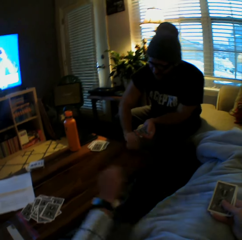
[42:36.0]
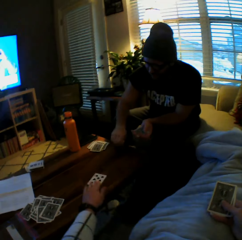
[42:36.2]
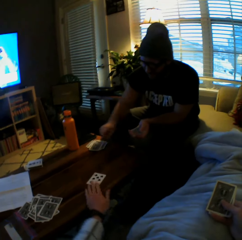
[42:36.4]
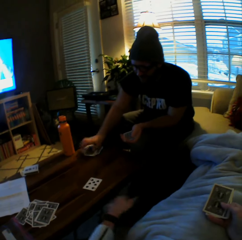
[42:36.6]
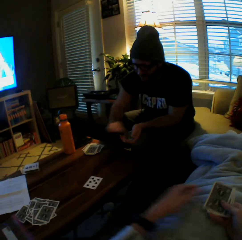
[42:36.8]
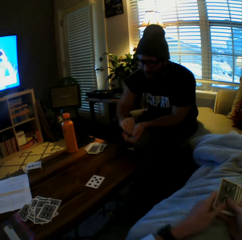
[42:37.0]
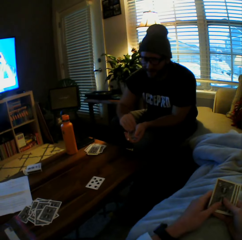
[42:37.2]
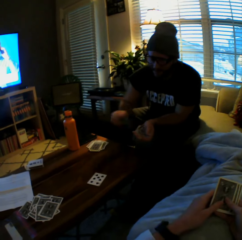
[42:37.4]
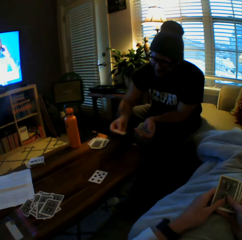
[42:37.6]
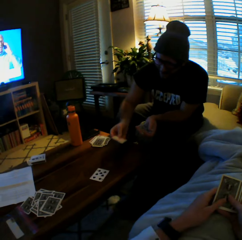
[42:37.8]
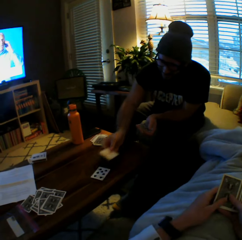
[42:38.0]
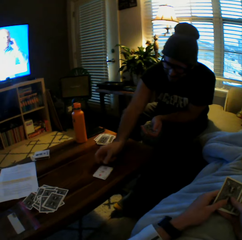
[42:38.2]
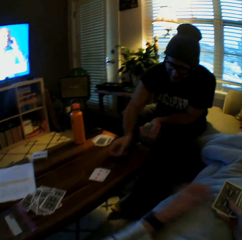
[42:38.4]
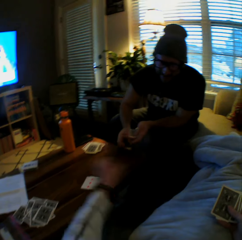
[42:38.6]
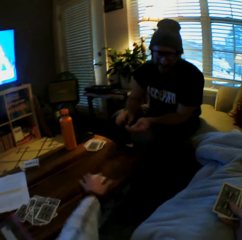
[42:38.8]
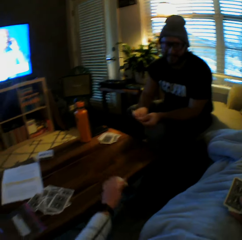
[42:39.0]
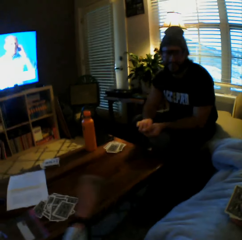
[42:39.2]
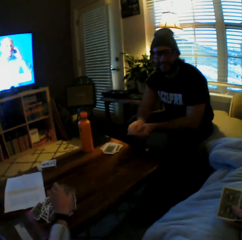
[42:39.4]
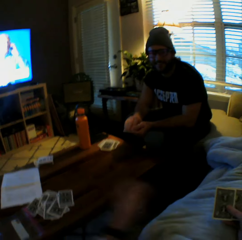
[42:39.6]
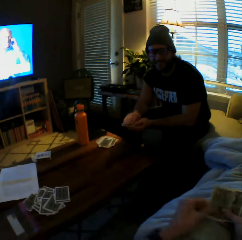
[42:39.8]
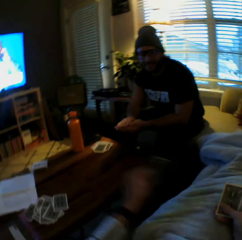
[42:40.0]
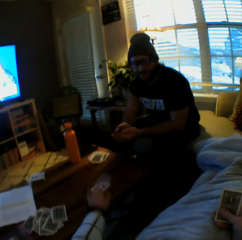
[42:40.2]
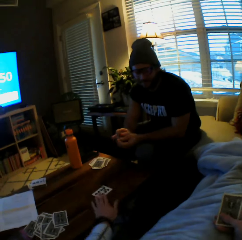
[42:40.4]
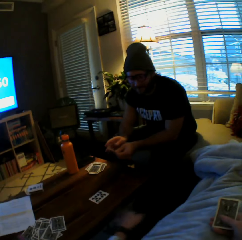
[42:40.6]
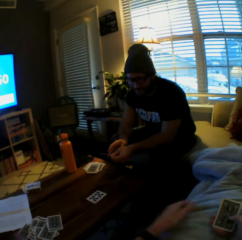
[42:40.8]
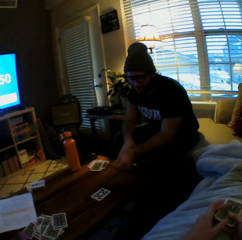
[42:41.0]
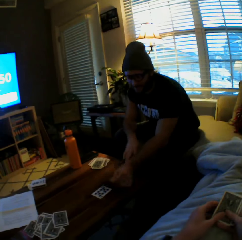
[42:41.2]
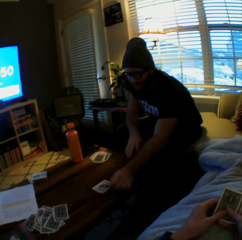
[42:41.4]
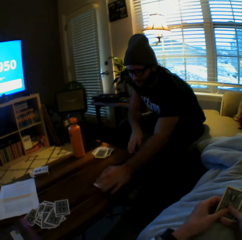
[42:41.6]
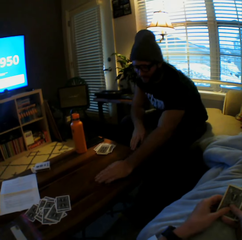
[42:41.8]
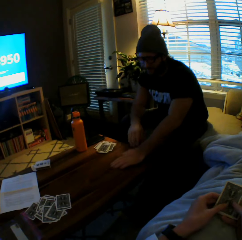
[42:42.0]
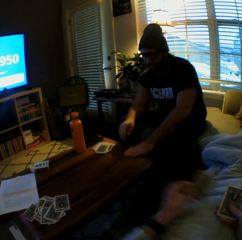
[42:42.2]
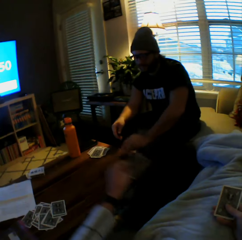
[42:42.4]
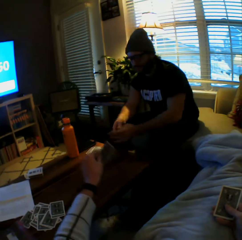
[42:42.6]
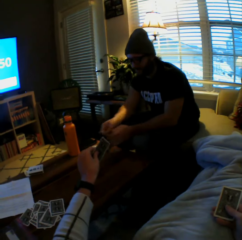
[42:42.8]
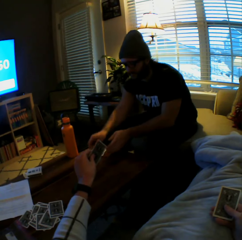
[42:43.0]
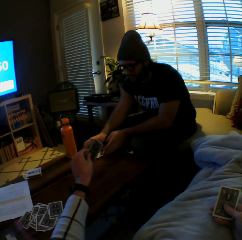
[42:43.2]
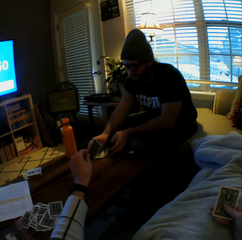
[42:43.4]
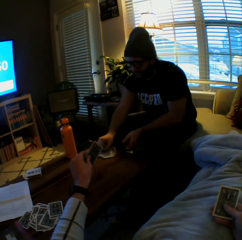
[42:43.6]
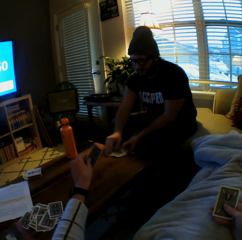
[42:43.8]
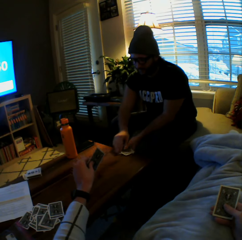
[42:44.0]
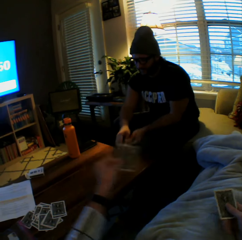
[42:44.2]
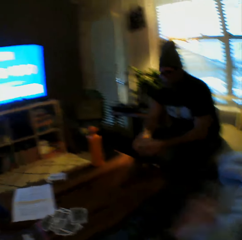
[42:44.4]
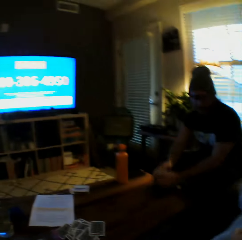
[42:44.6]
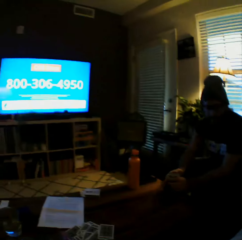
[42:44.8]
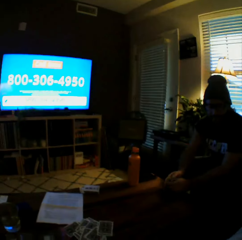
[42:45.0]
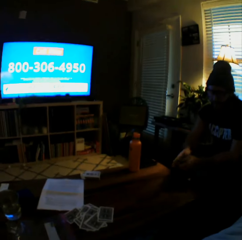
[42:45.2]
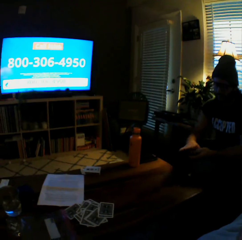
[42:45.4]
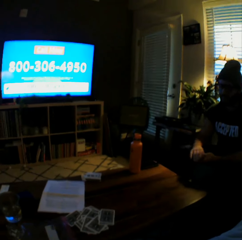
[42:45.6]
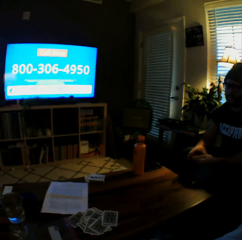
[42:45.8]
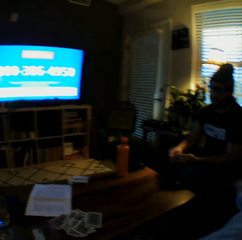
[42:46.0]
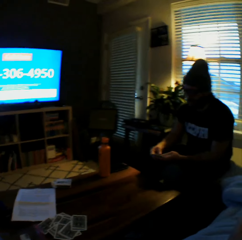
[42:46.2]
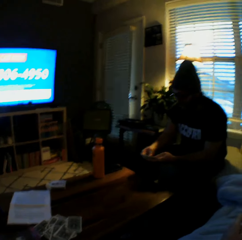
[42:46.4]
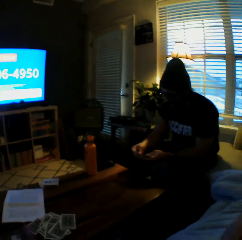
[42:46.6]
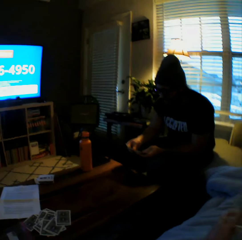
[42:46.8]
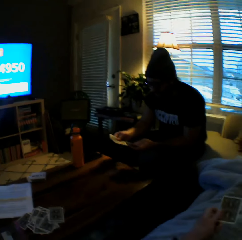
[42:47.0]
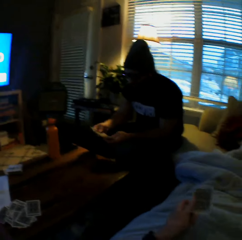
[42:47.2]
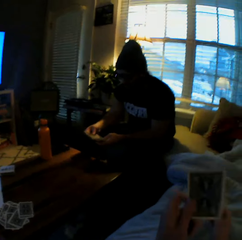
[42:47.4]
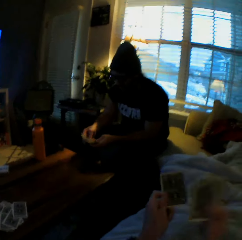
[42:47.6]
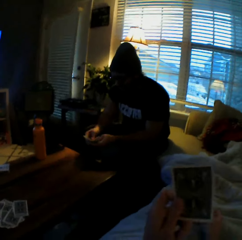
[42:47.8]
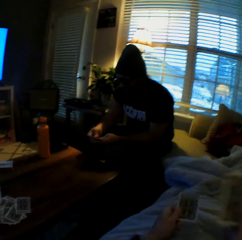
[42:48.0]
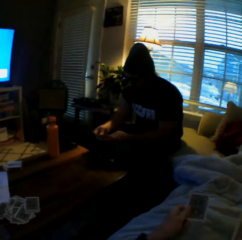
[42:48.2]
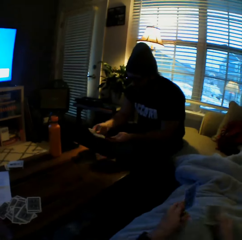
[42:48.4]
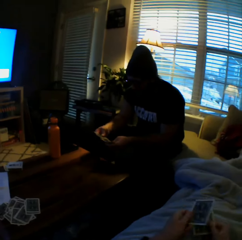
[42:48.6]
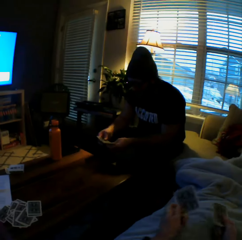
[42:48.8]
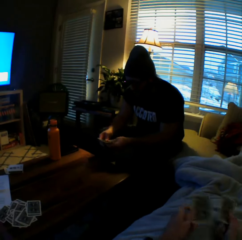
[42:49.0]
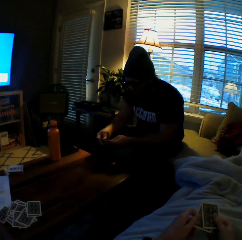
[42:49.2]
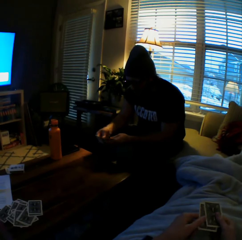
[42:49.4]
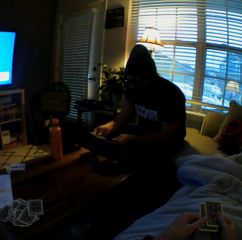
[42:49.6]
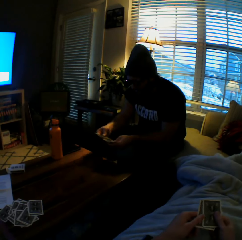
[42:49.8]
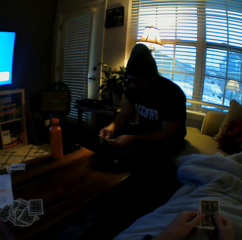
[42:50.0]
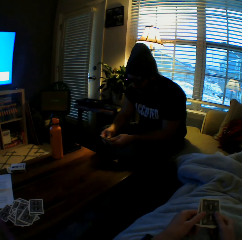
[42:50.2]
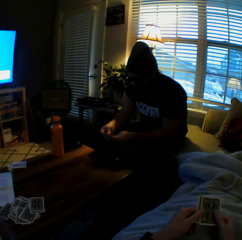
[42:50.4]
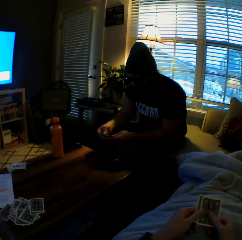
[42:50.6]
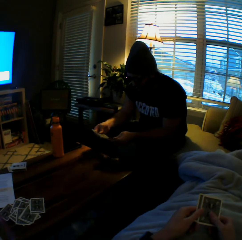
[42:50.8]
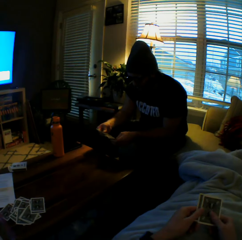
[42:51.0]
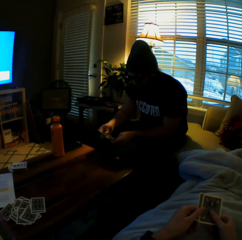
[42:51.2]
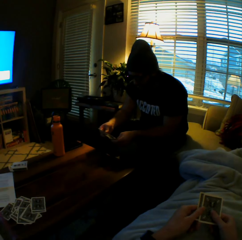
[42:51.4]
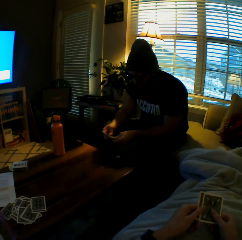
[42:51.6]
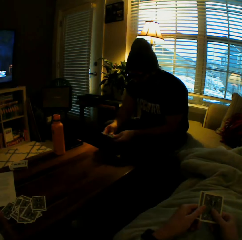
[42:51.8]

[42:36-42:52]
The camera wearer plays another card on the table with her left hand. The man drops the cards on the table with his left hand and plays another card on the table with his left hand. The camera wearer picks the cards from the table with her left hand. She drops the cards on the table with her left hand and plays another card on the table with her left hand. The man plays another card on the table with his left hand. The camera wearer holds a card. The man picks the cards from the table with his left hand, drops the cards on the table with his left hand, picks the cards from the table with both his hands, and shuffles the cards with both of his hands.

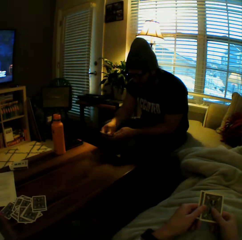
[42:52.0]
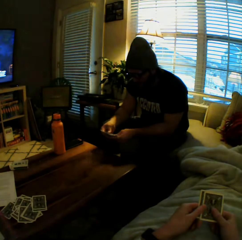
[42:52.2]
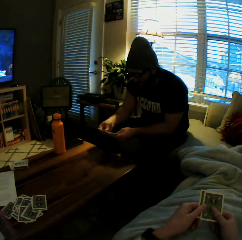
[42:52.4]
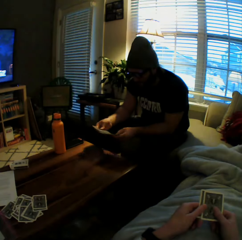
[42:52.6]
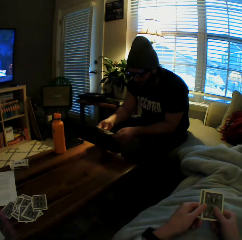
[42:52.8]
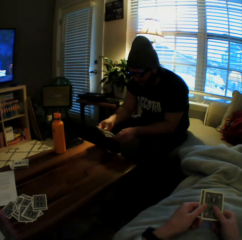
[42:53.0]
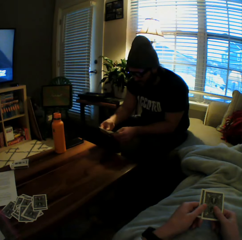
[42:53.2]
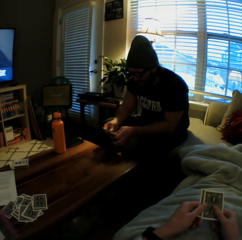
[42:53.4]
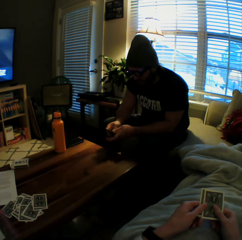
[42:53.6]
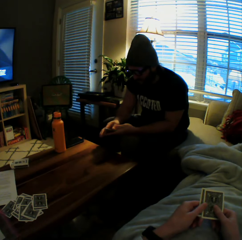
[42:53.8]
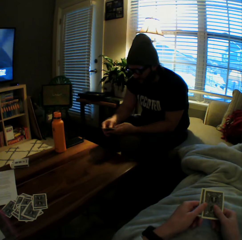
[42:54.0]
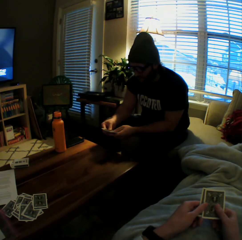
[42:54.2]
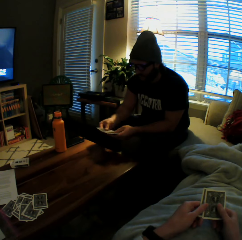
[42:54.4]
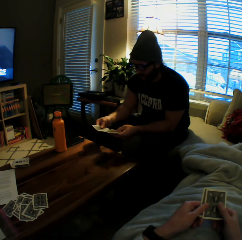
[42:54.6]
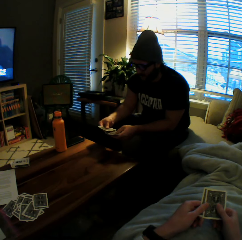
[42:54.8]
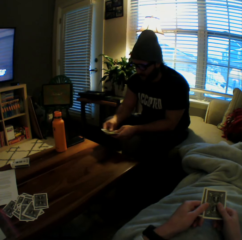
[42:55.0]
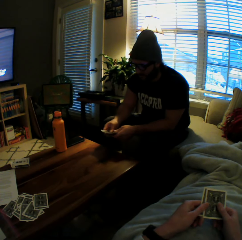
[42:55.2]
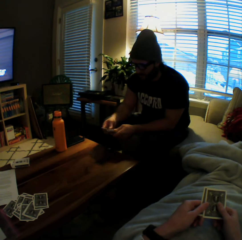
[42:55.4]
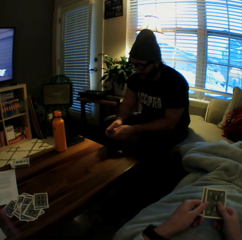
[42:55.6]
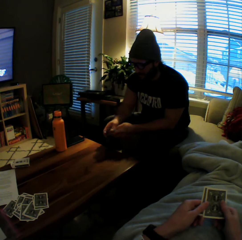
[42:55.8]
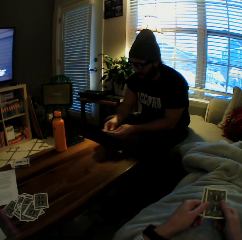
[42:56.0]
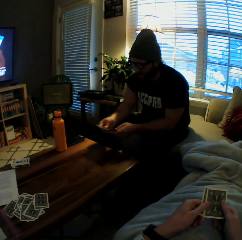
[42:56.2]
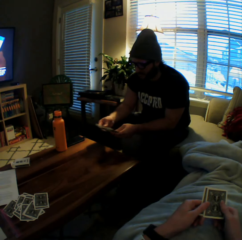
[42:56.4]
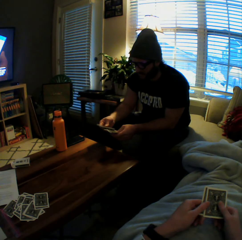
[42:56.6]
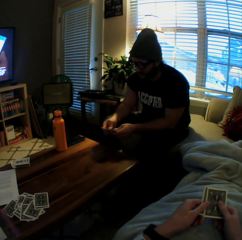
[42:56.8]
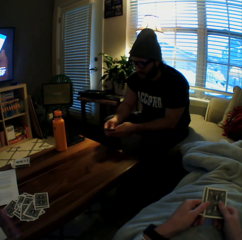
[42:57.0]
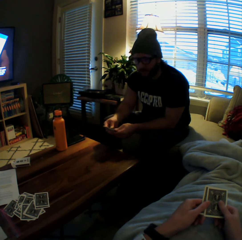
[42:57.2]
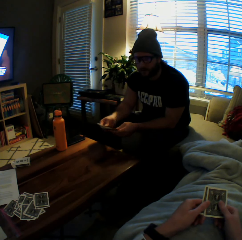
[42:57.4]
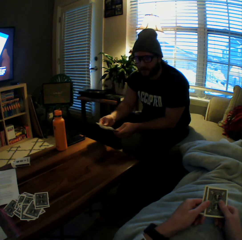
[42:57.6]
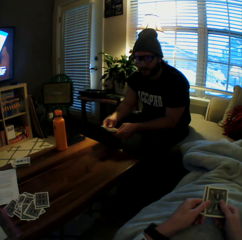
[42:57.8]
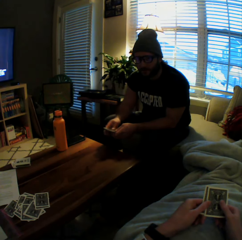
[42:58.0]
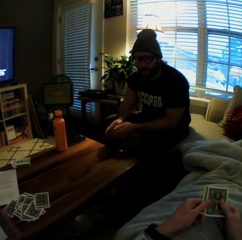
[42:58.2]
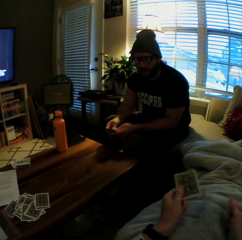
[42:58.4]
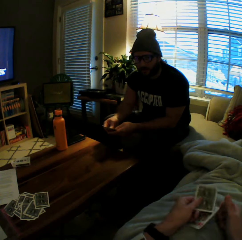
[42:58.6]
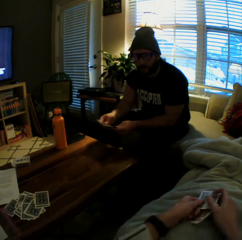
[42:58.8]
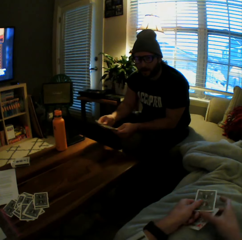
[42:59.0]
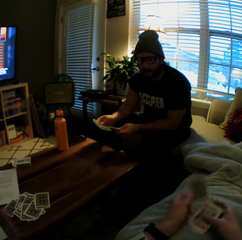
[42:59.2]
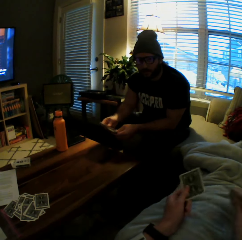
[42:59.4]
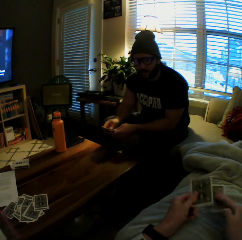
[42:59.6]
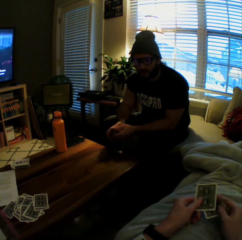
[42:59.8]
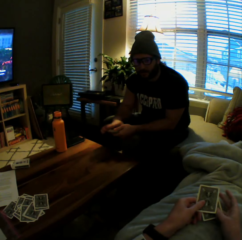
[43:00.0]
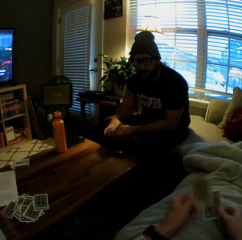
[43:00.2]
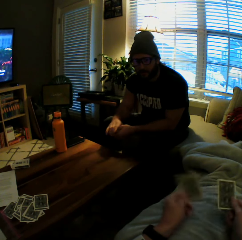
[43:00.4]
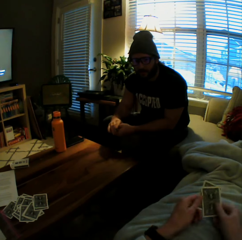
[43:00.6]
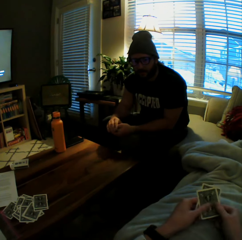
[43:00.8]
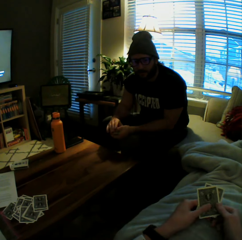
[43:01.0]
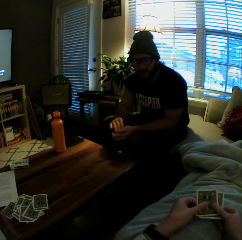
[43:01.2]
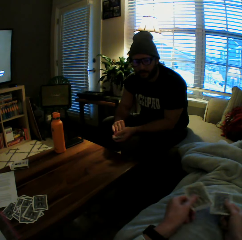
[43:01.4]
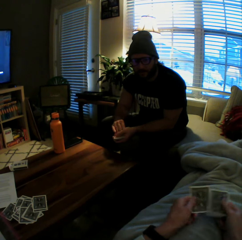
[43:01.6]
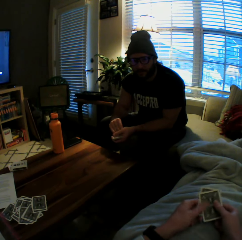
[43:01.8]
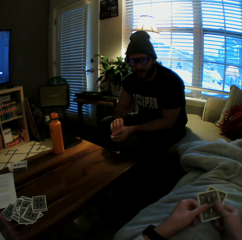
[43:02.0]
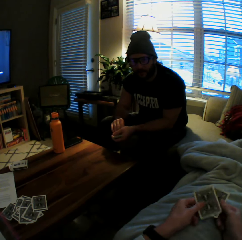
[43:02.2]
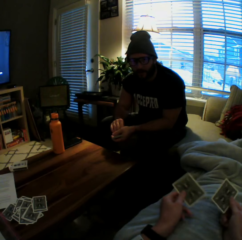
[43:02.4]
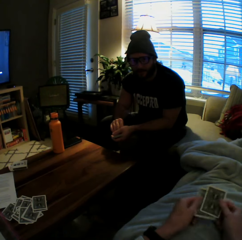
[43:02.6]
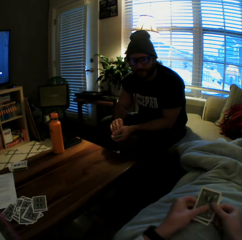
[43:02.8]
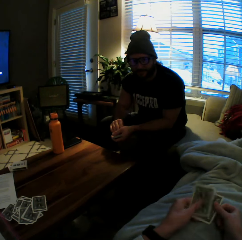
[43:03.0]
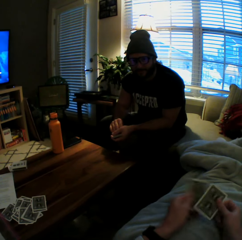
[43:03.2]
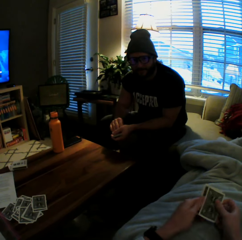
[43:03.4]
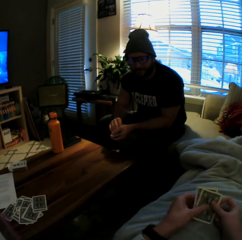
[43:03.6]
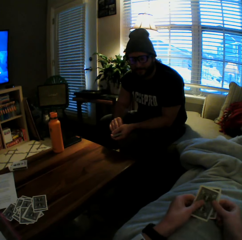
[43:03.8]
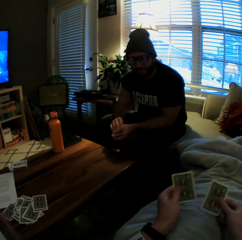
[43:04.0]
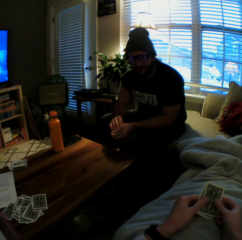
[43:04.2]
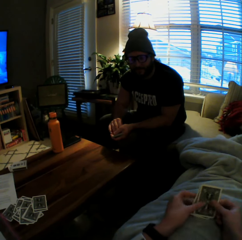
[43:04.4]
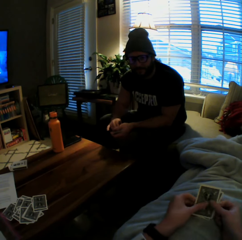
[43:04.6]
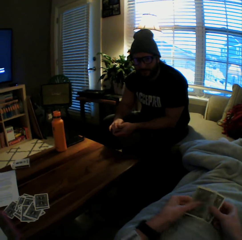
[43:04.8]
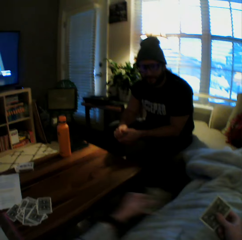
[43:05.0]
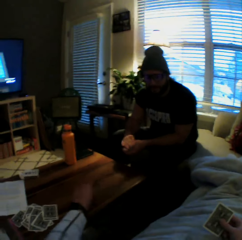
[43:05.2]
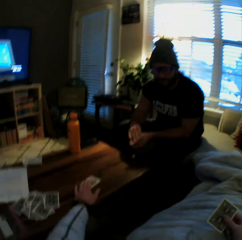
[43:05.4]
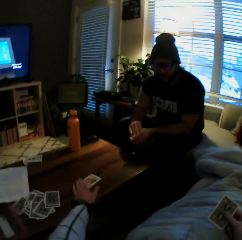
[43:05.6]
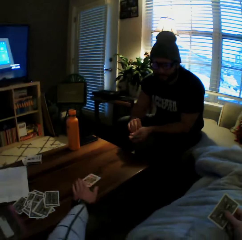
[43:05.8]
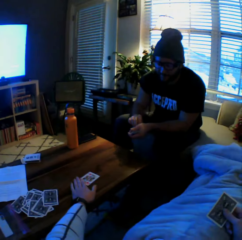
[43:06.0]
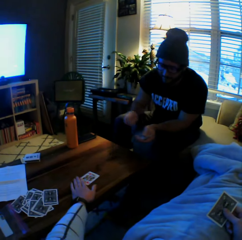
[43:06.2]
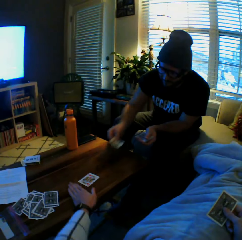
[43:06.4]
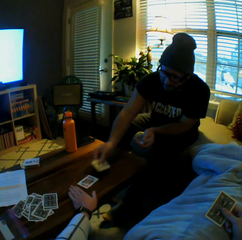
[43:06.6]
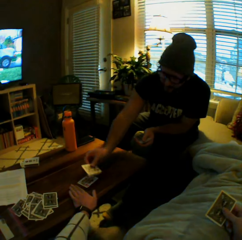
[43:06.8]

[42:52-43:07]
The camera wearer shuffles the cards with both her hands. She plays another card on the table with her left hand. The man lays a card on the table.
